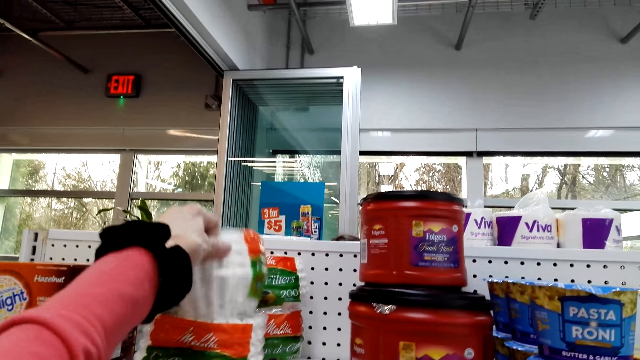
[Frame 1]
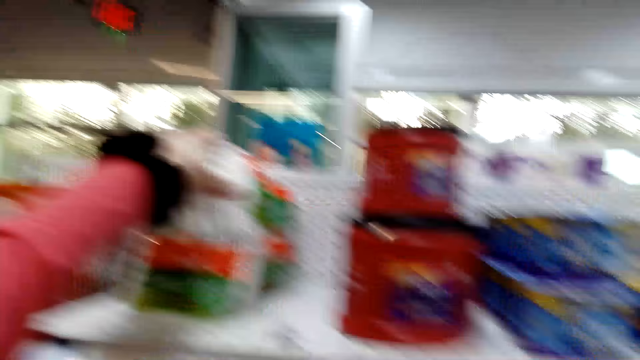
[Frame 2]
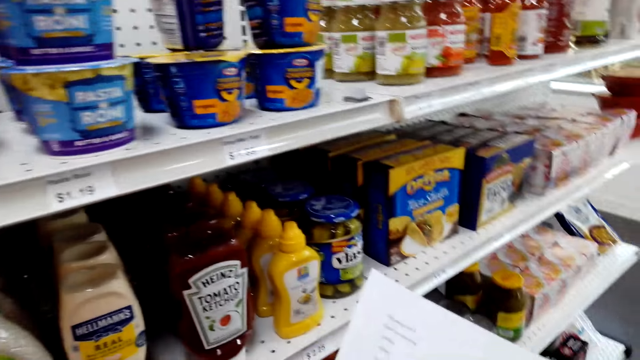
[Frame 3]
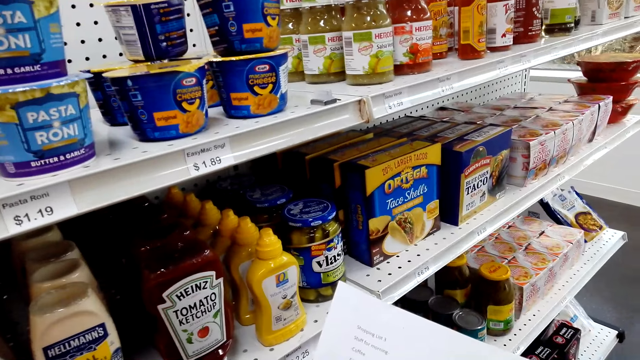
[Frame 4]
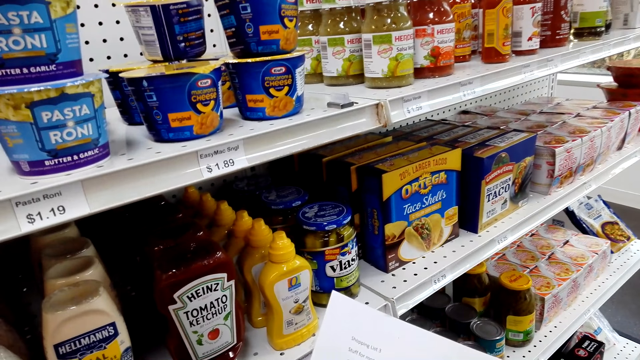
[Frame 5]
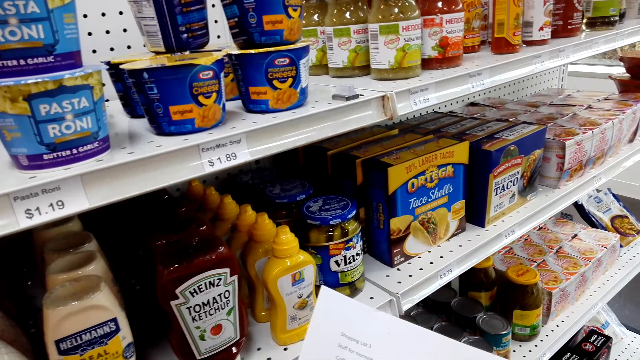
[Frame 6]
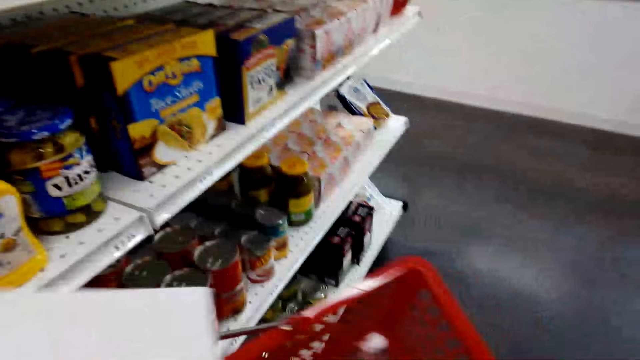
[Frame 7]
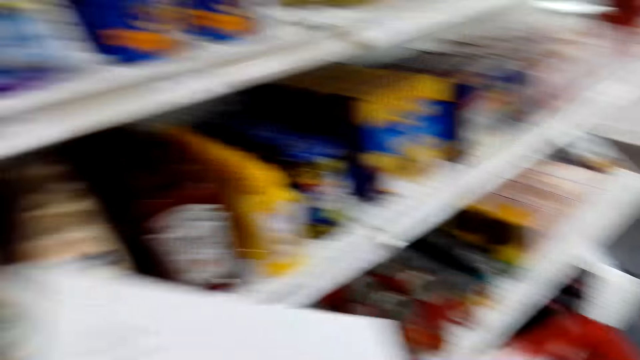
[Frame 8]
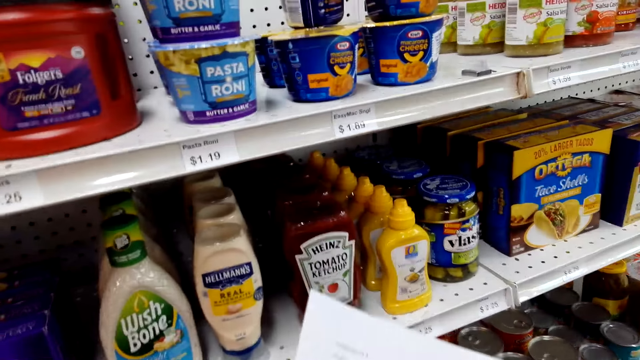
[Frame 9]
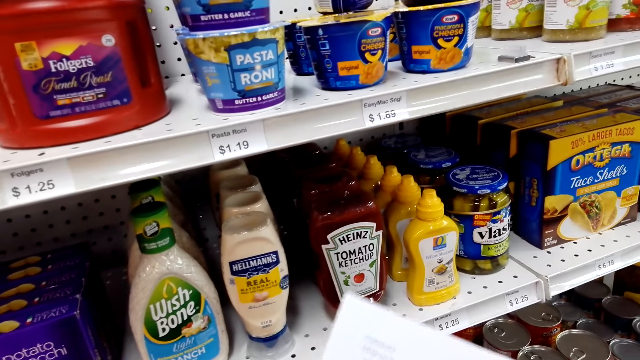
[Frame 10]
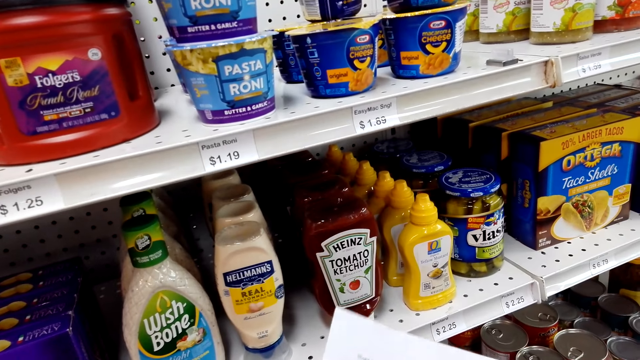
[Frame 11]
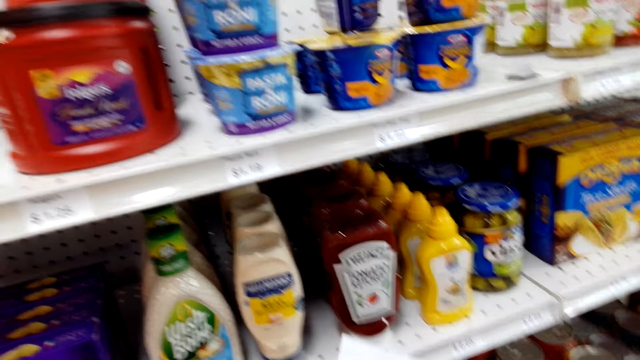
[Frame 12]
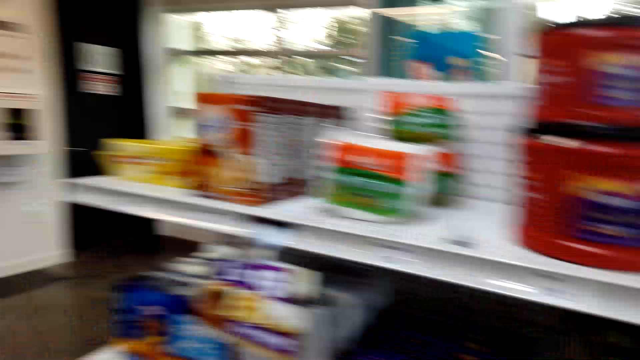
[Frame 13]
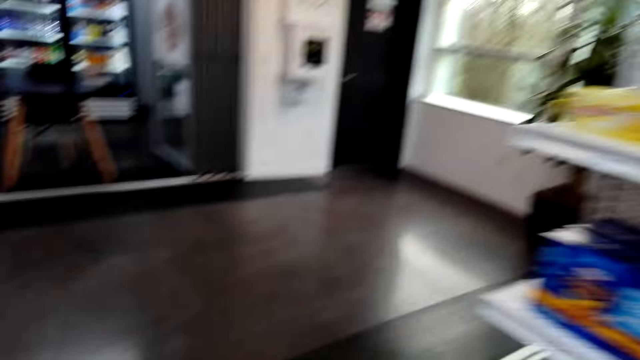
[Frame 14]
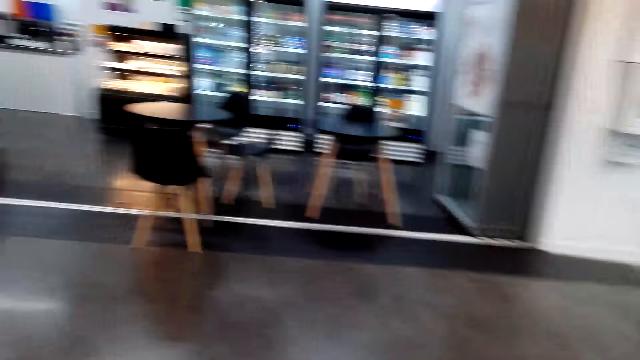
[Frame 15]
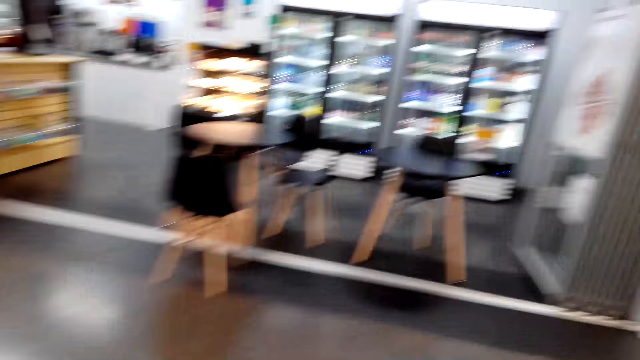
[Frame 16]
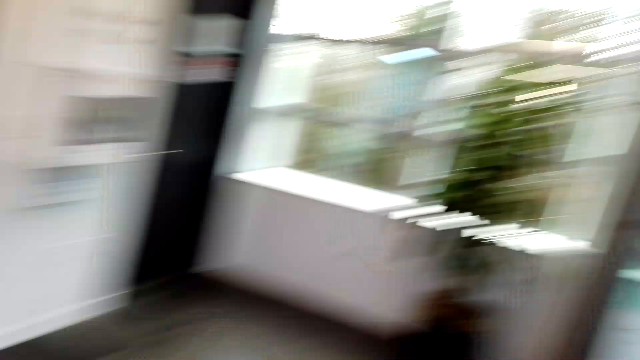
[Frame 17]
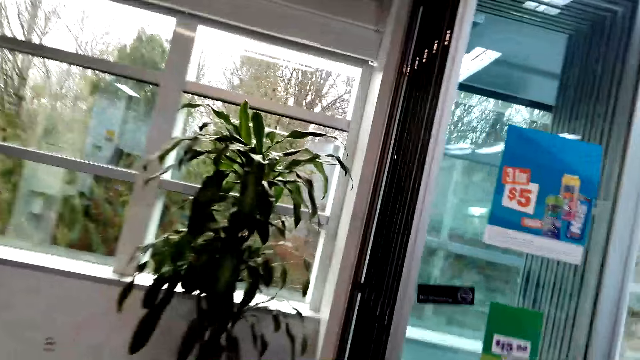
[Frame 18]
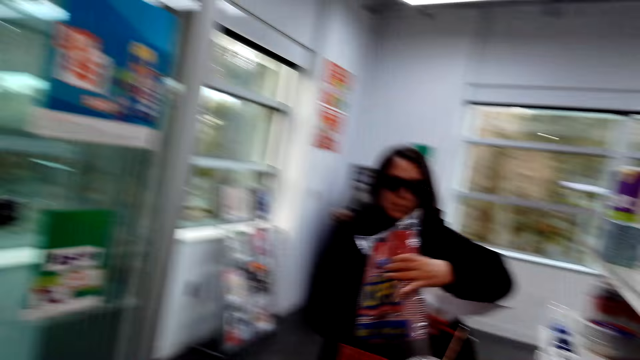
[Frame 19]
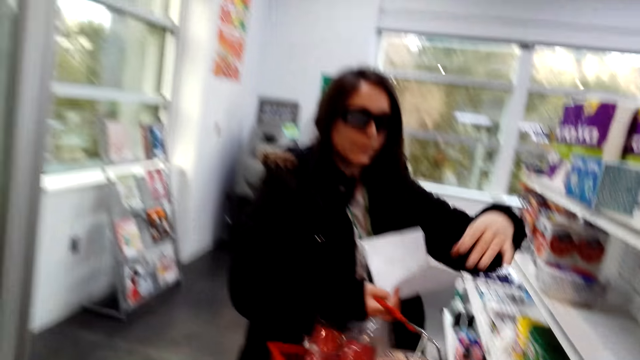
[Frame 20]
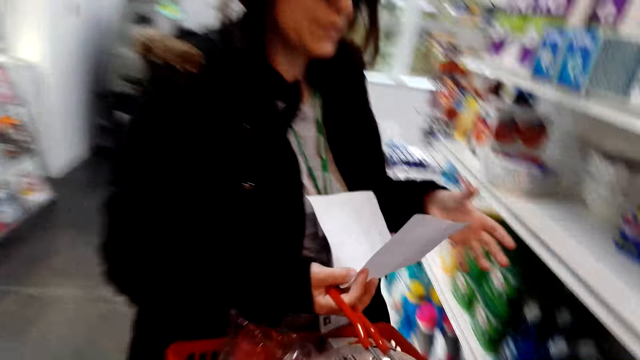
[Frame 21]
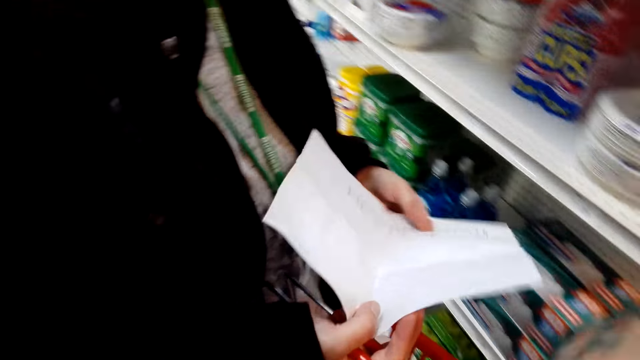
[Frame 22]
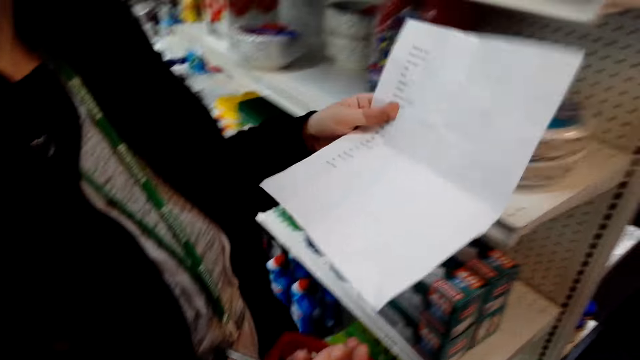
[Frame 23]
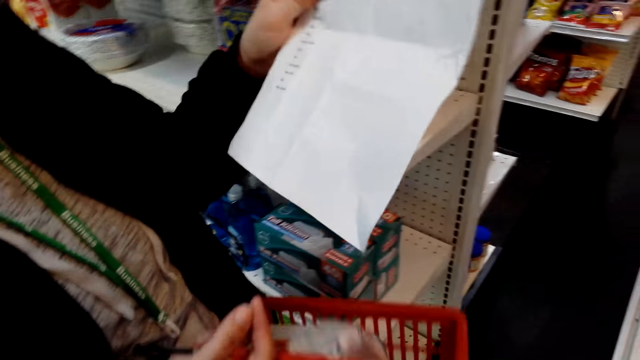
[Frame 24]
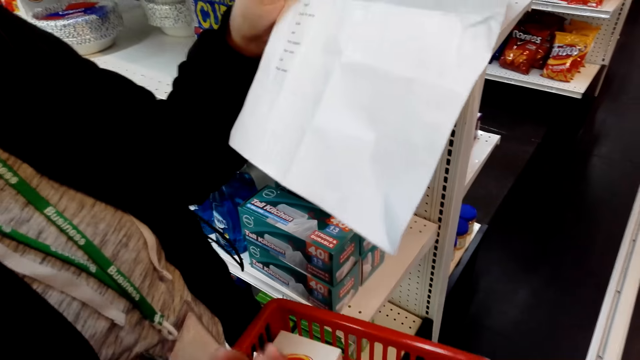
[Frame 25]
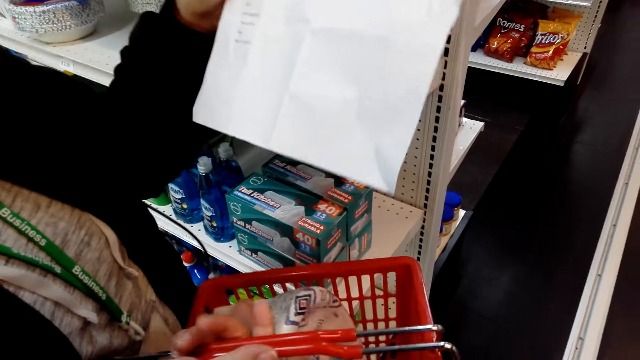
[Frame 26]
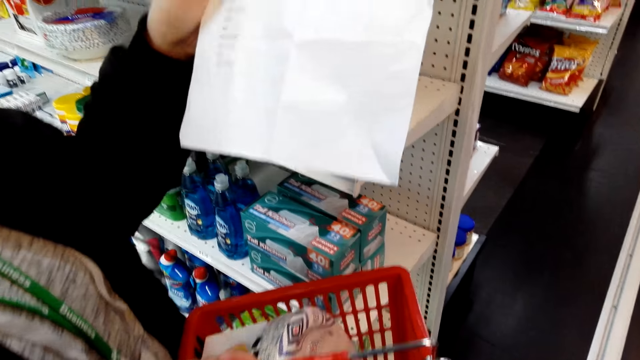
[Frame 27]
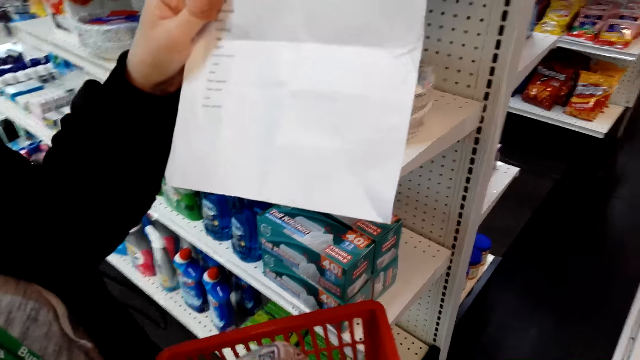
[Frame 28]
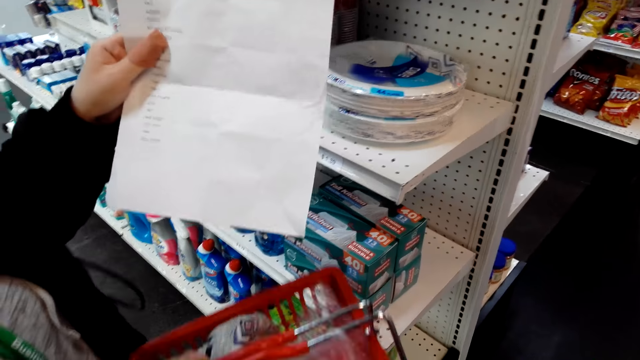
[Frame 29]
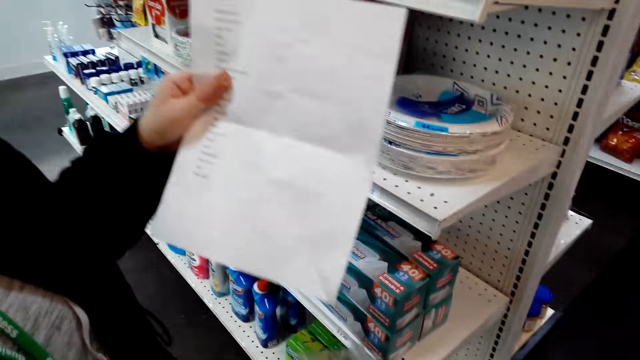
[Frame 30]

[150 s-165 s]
The camera wearer picks up the cake cover or filters. A woman talks to the camera wearer. The camera wearer walks towards the woman. The woman holds the shopping list. The camera wearer talks to the woman.

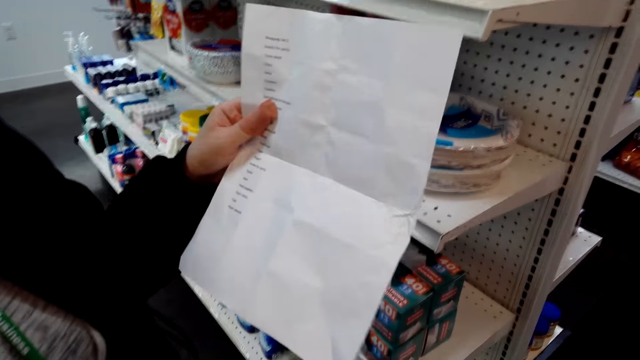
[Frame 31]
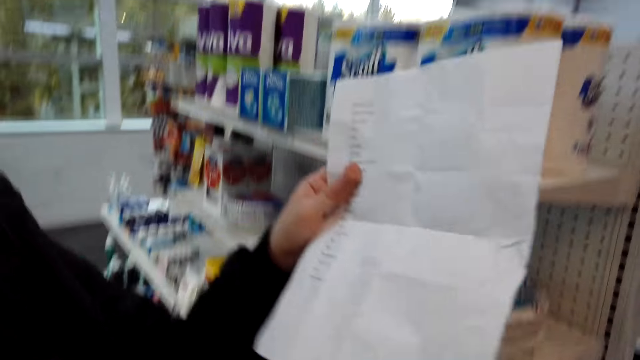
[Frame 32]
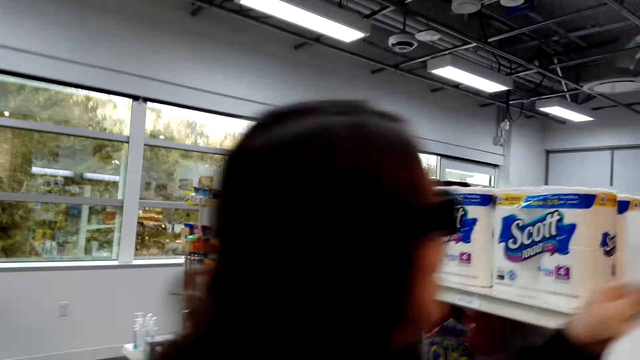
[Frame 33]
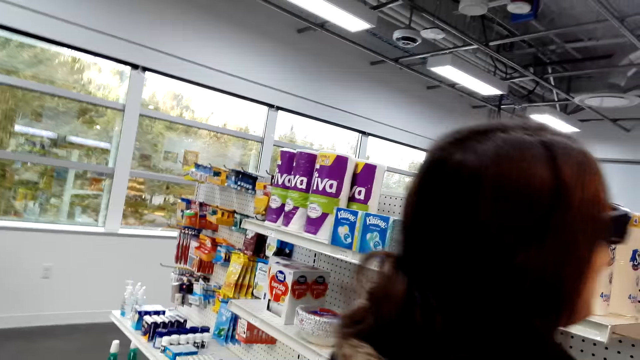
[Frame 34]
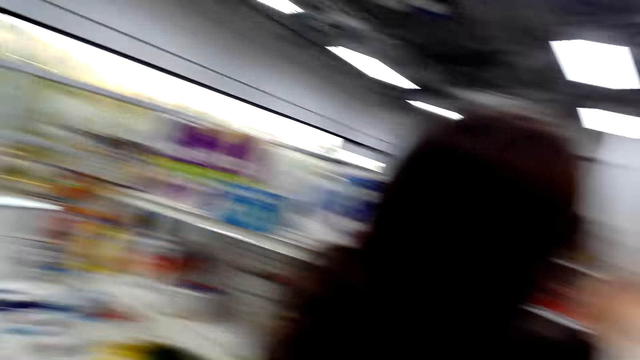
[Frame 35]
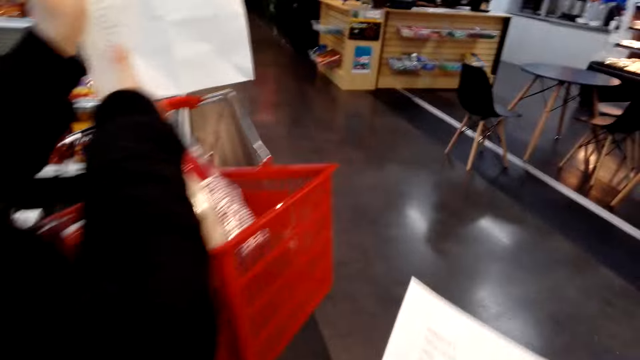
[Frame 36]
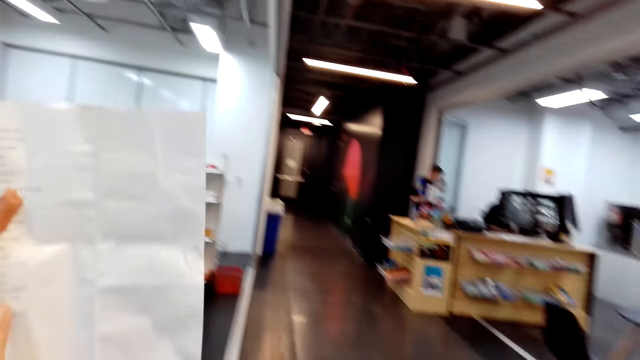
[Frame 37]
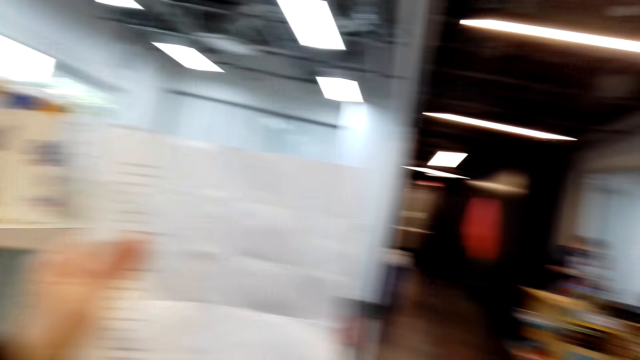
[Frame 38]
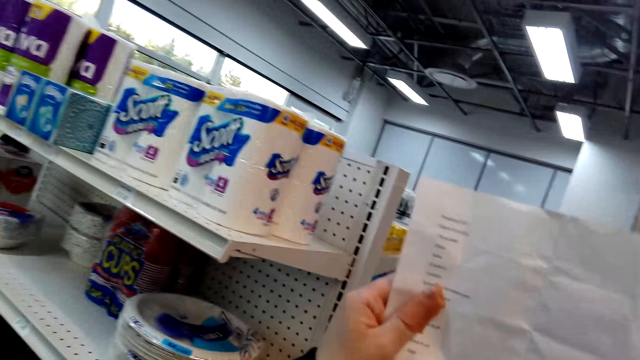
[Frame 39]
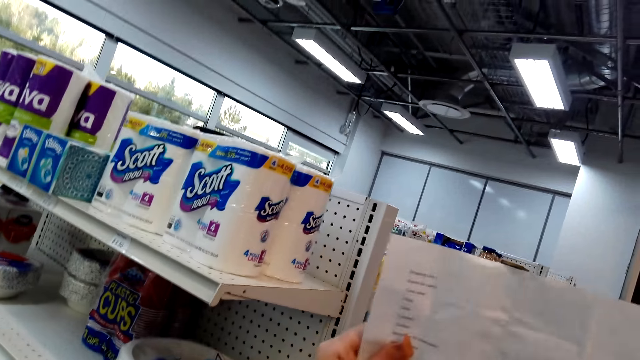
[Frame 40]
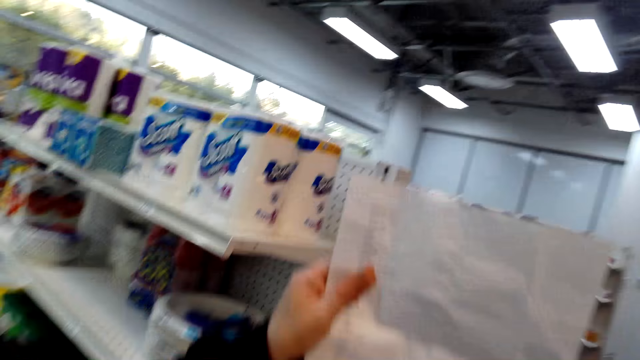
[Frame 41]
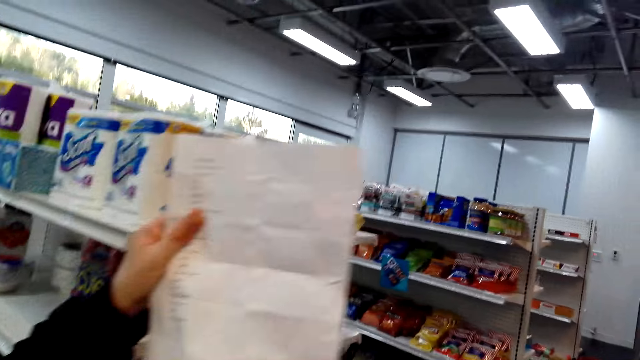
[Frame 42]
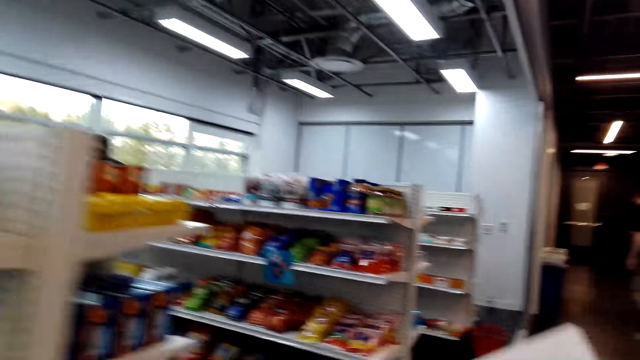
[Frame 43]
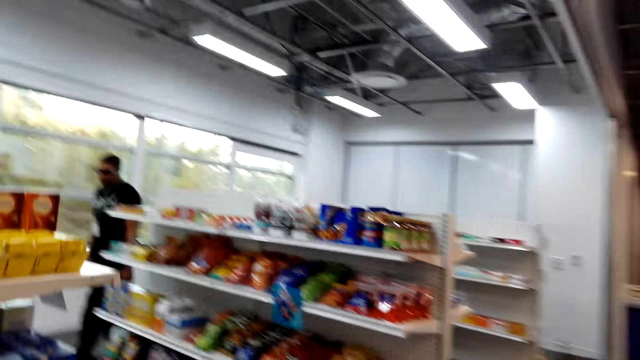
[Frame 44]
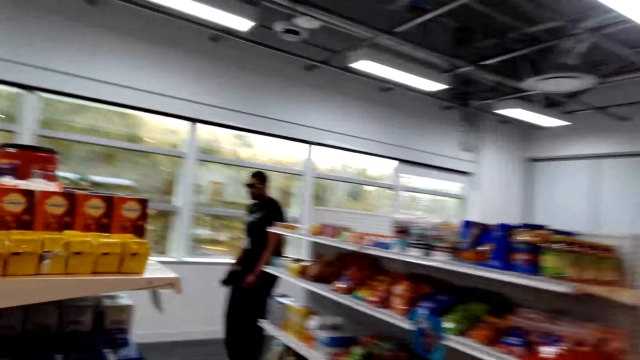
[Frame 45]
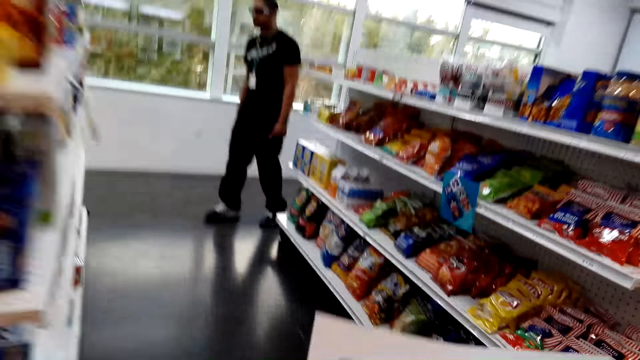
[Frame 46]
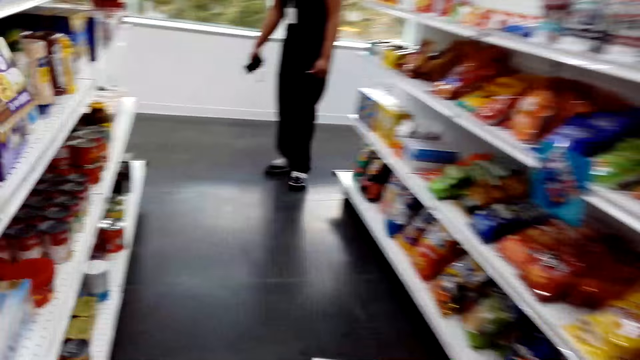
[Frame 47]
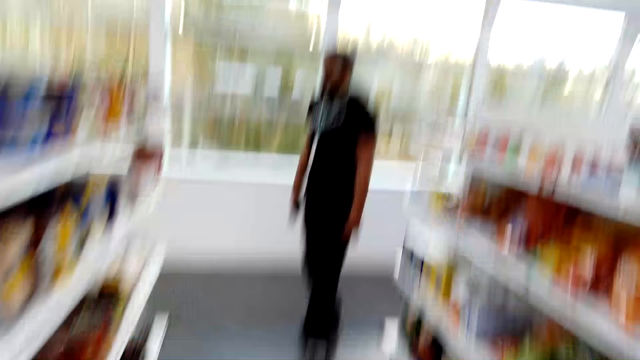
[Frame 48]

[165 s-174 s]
The camera wearer walks towards another rack.
